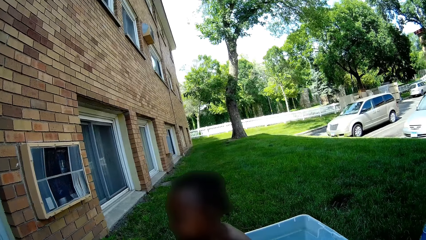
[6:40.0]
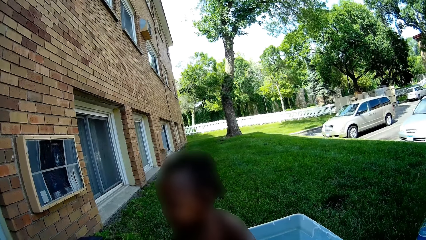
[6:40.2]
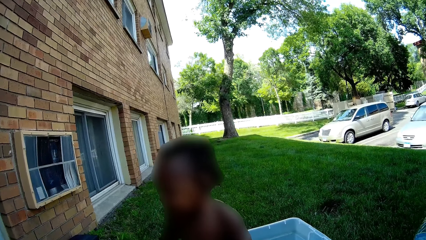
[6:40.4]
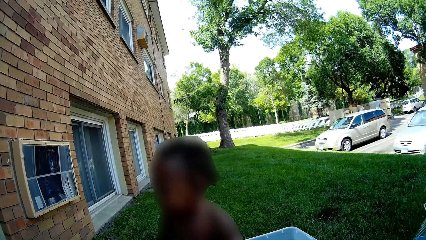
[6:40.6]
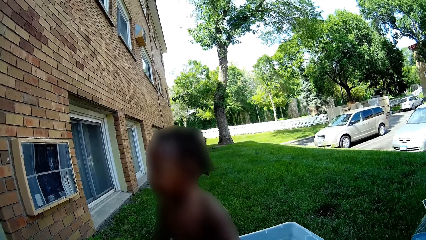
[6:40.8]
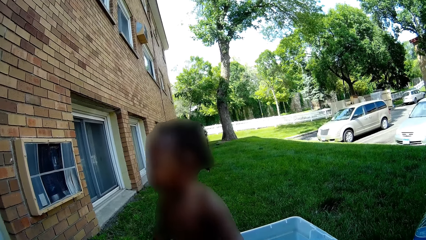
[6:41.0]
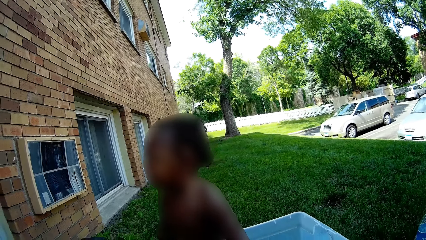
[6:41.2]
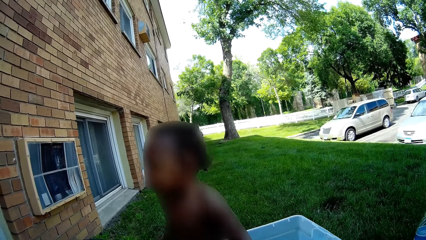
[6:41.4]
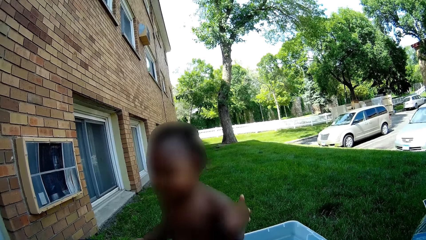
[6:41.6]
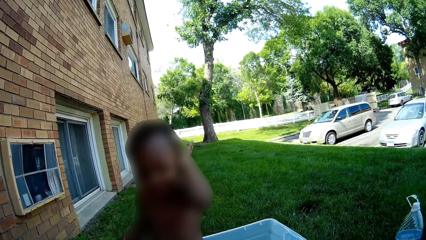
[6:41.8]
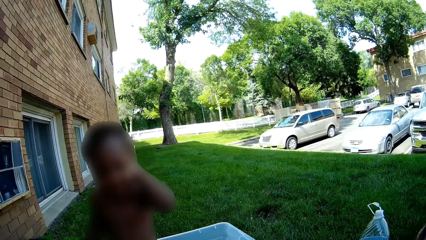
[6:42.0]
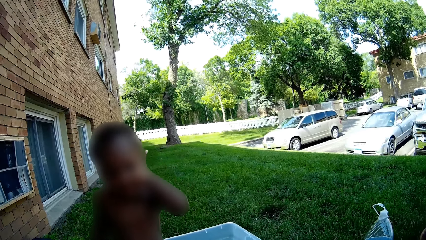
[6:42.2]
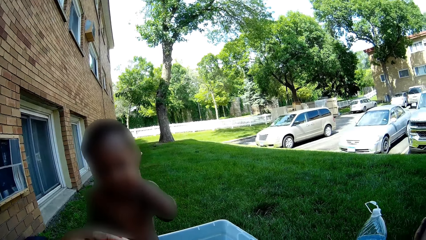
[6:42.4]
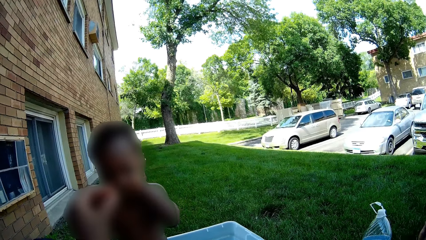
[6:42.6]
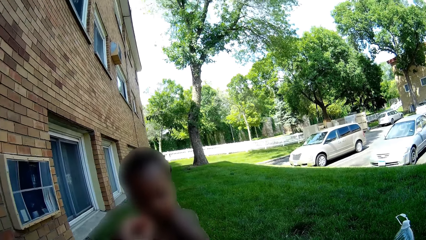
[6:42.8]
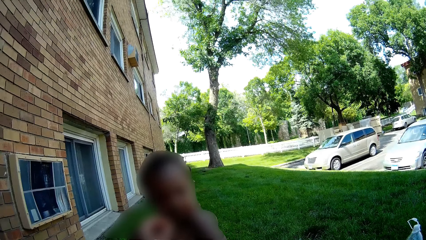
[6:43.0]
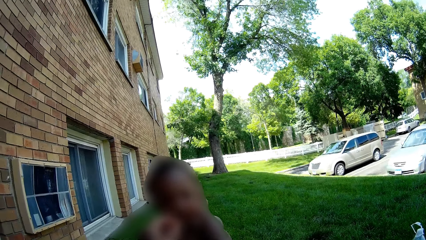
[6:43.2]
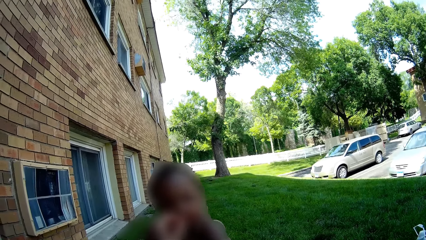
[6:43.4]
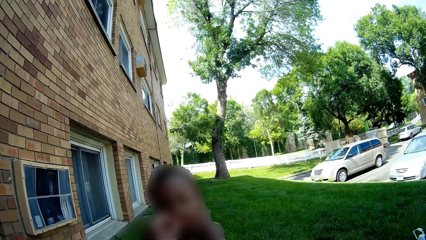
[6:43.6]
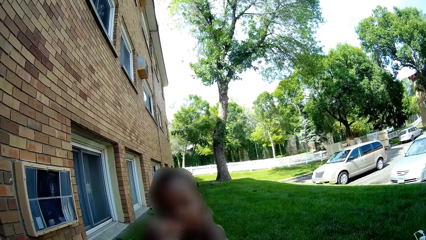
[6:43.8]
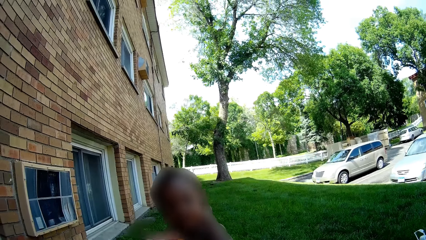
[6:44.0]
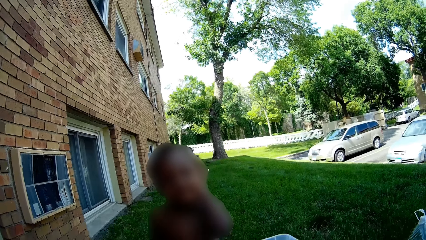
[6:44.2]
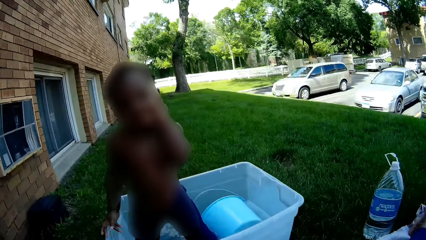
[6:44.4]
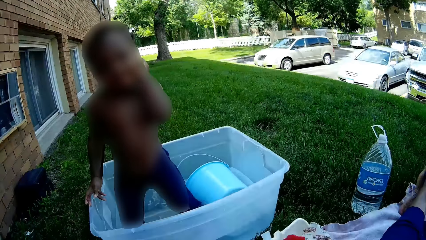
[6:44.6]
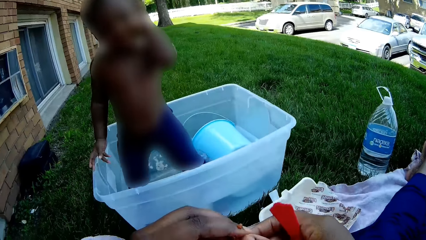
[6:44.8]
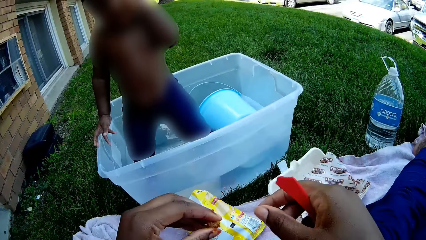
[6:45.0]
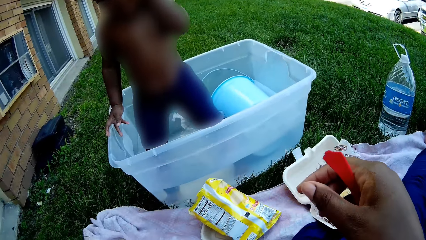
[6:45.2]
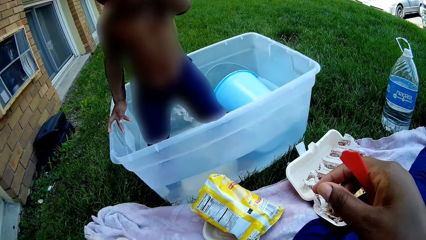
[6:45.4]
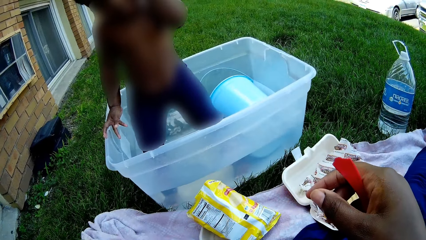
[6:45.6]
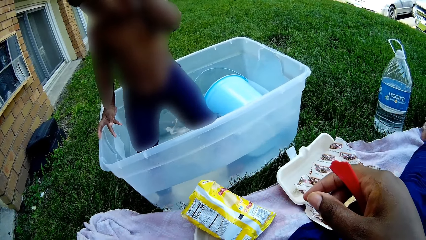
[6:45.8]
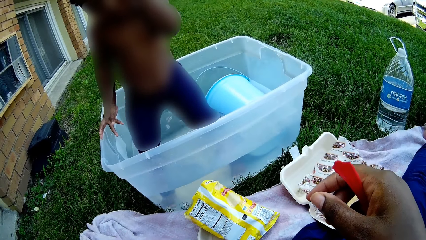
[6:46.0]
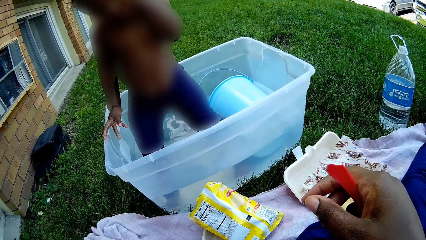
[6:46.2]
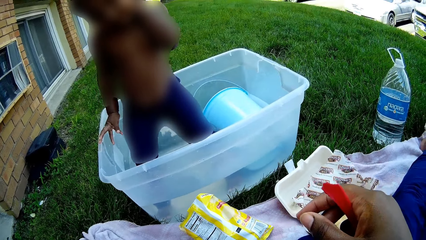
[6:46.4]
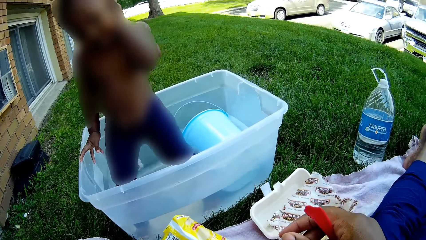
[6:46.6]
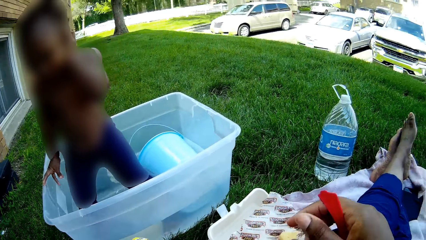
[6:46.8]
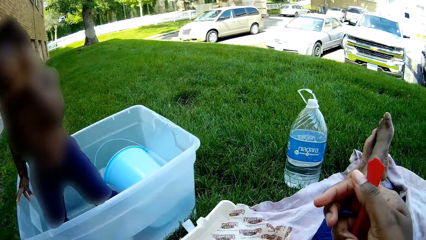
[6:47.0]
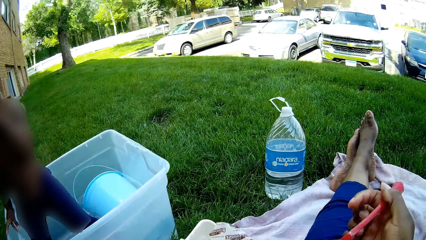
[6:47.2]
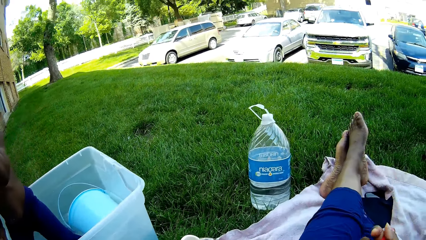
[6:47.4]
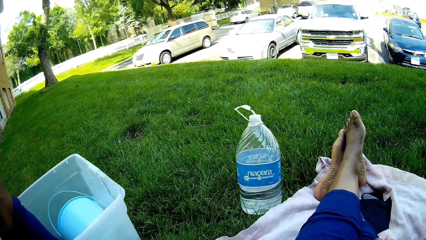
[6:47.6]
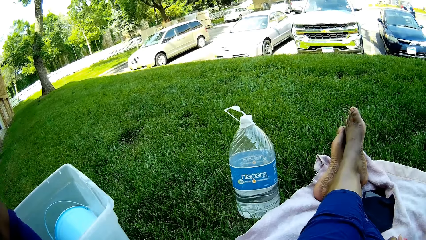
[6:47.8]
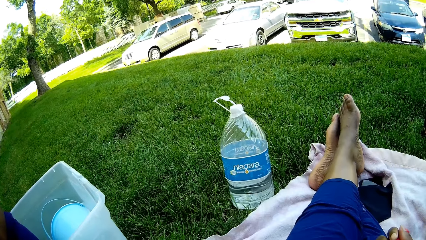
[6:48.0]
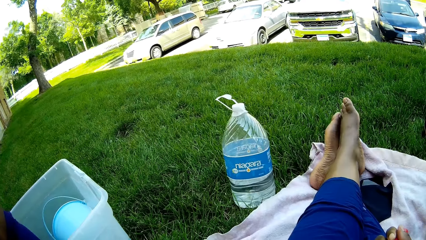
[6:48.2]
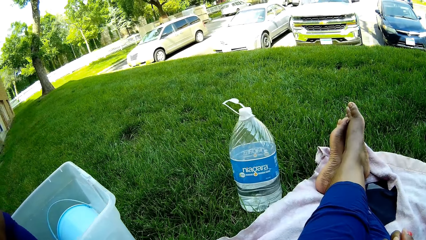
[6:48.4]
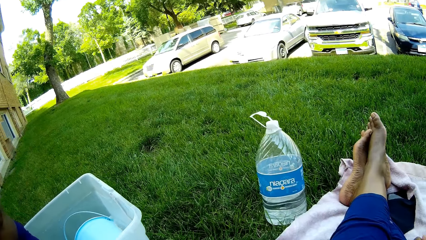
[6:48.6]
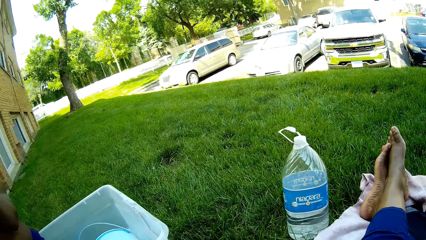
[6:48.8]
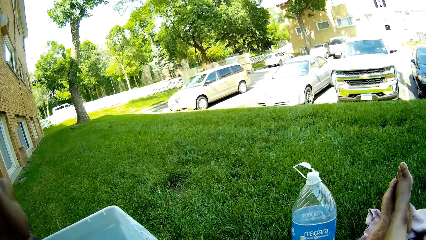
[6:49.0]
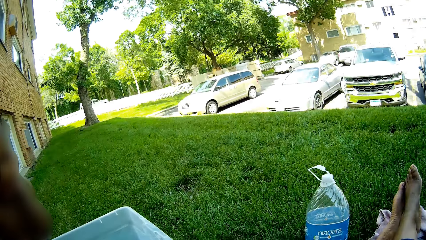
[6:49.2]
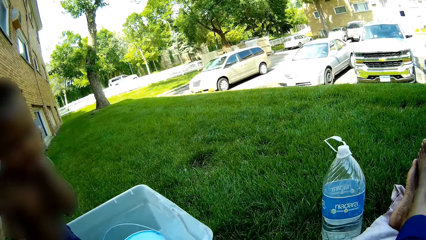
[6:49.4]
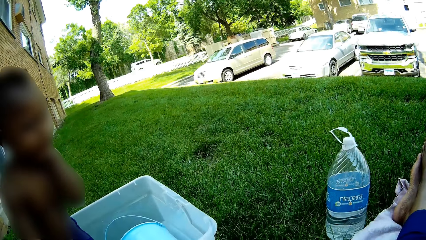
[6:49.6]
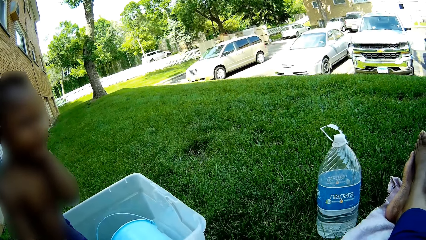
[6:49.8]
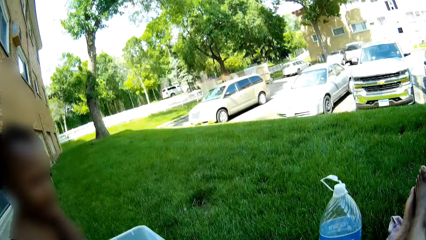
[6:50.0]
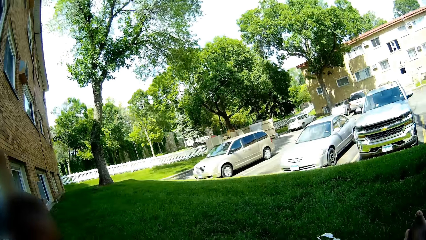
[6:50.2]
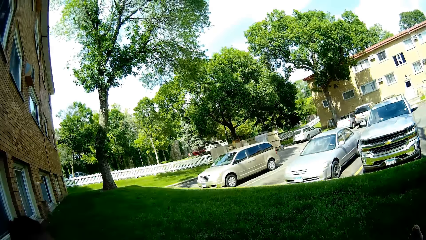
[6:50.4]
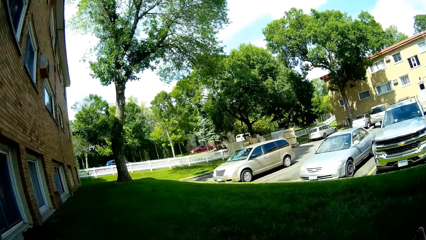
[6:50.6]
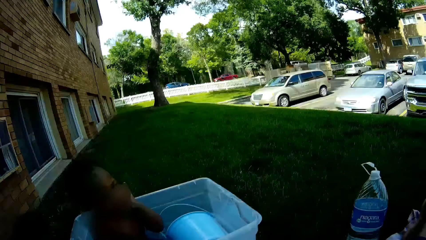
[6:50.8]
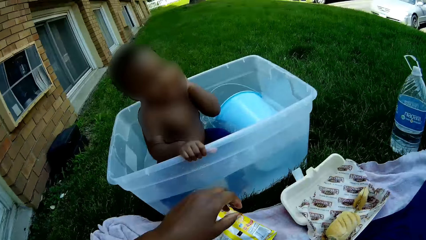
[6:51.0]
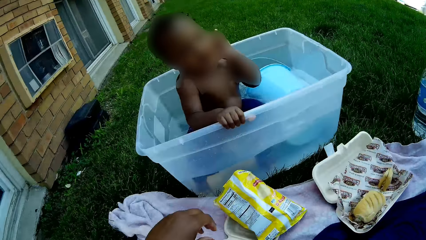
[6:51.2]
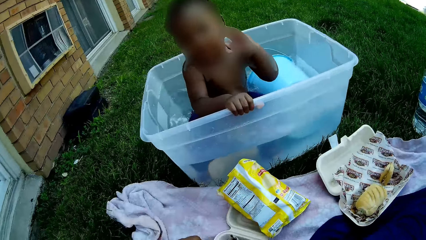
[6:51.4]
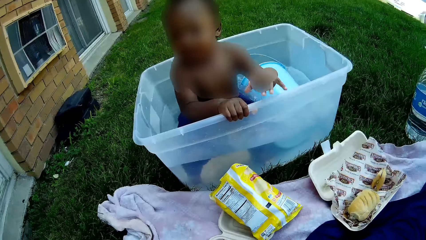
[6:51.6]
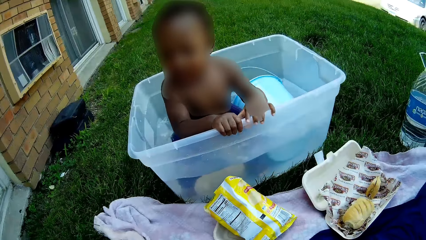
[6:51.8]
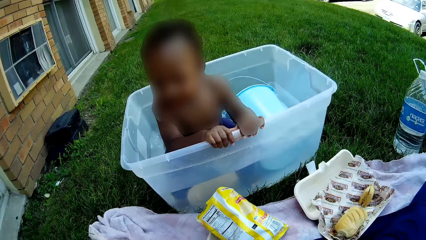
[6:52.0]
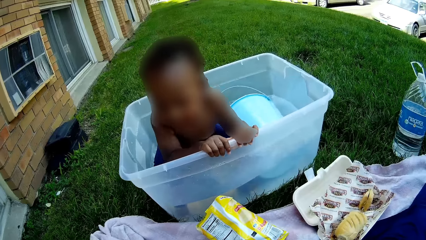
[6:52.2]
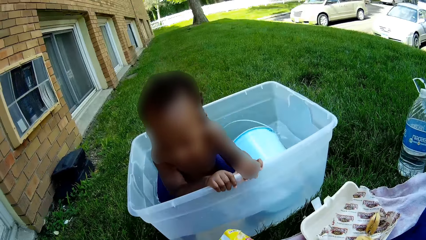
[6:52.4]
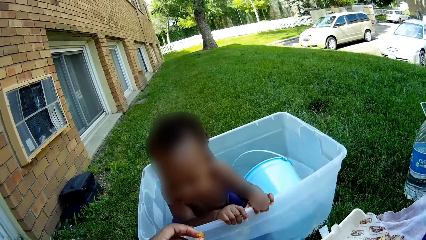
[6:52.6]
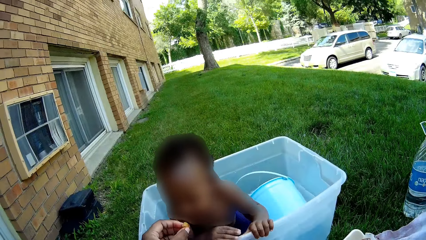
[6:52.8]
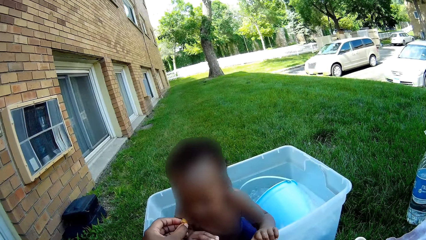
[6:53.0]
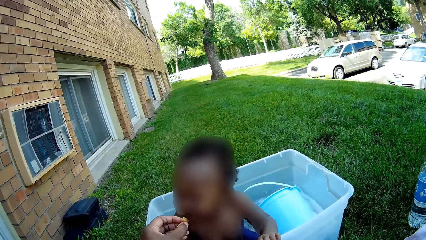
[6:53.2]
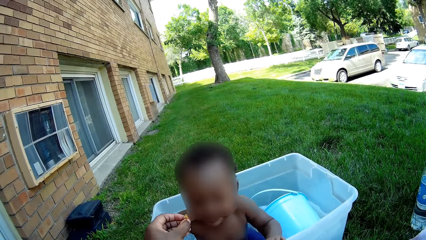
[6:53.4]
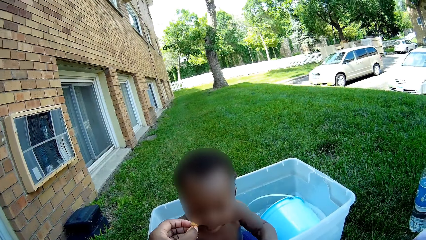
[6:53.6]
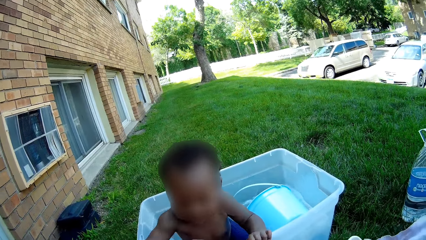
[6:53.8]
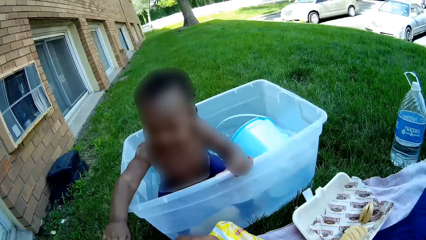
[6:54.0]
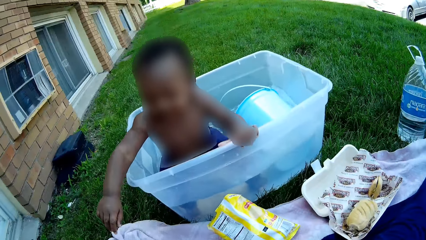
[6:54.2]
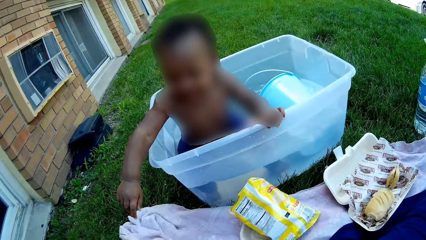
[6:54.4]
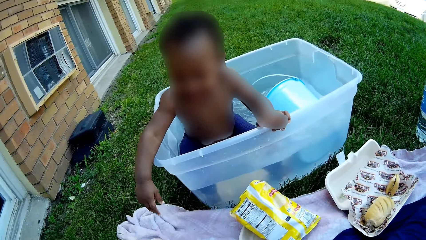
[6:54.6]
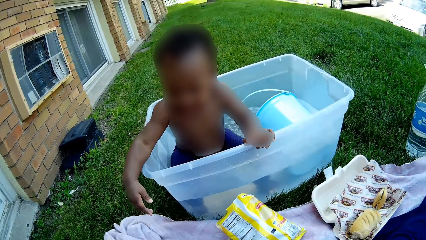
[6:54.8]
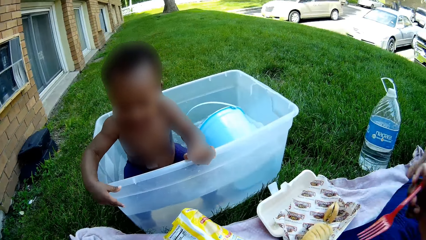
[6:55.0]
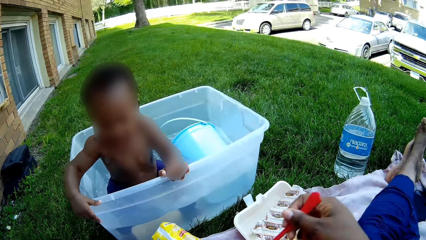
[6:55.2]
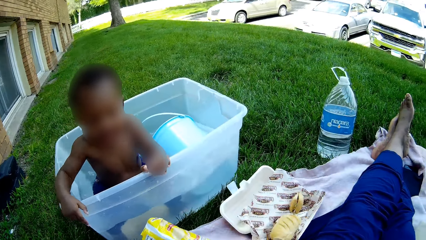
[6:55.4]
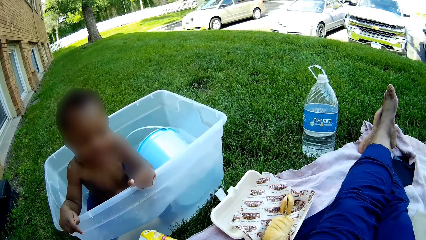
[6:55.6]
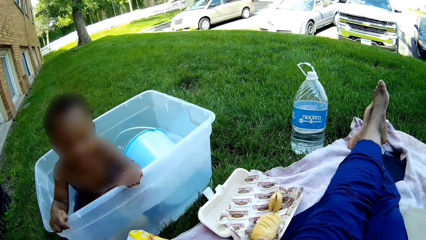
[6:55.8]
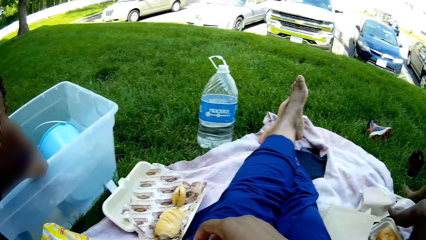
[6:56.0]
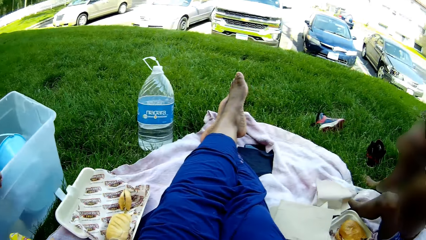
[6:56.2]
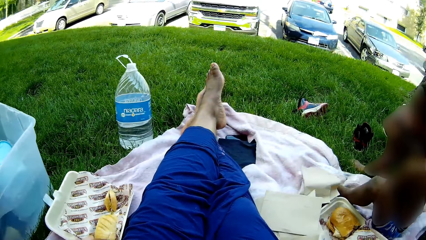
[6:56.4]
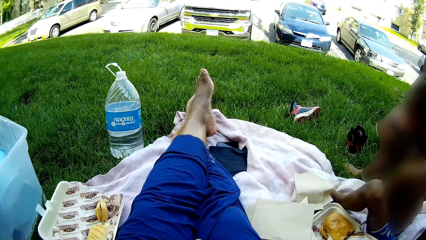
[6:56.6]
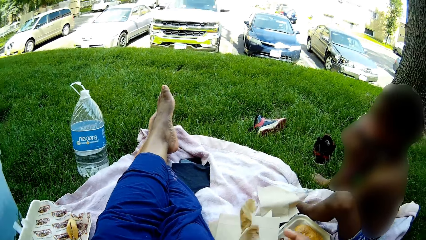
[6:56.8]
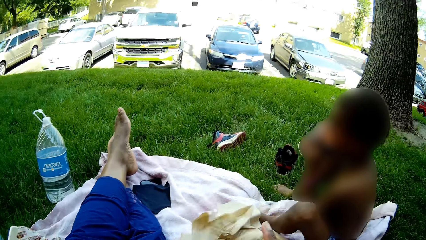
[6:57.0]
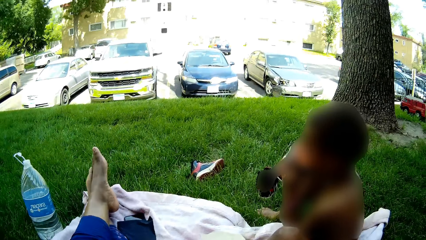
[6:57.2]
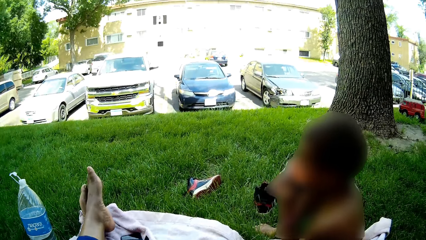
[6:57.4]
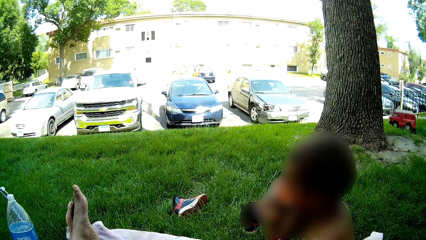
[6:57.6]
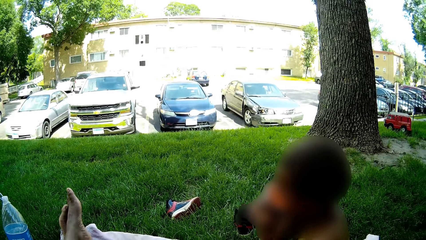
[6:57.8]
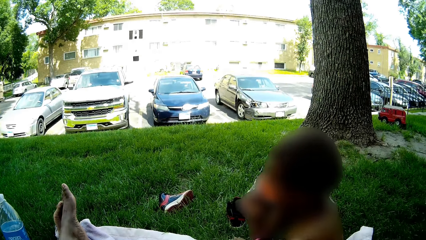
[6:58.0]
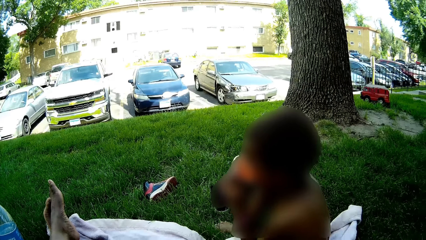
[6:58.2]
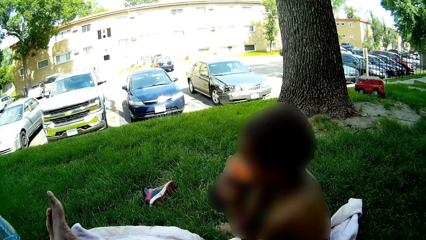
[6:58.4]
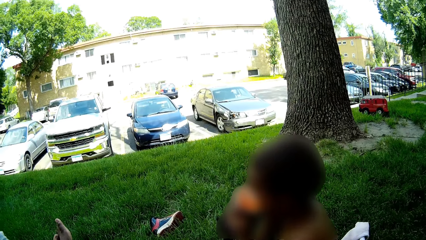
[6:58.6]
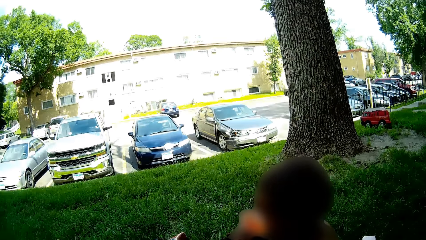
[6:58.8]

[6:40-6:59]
The camera wearer feeds the boy food from her left hand. She collects food from her right hand with her left hand. She puts the food in her left hand in the polystyrene meal box on the mat. She picks food from the polystyrene meal box on the mat with her left hand. She feeds the boy food from her left hand. She drops the fork in her right hand in the polystyrene meal box on the mat. Another boy drinks juice from the cup. The camera wearer talks to someone.
